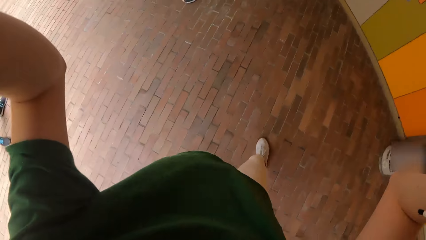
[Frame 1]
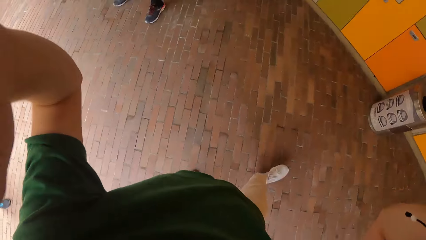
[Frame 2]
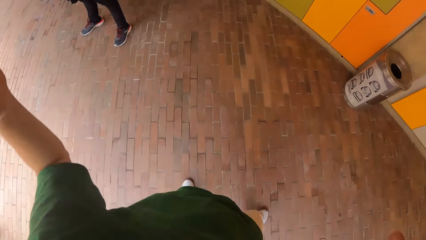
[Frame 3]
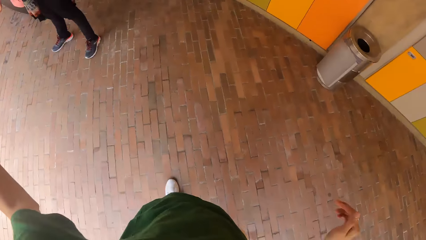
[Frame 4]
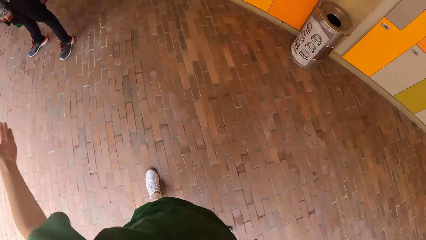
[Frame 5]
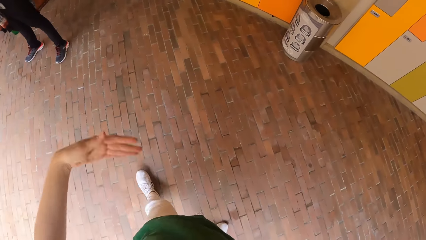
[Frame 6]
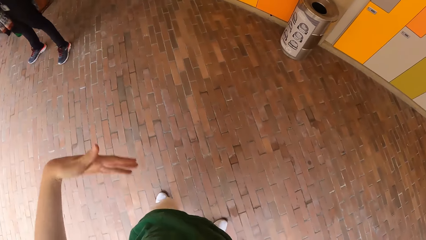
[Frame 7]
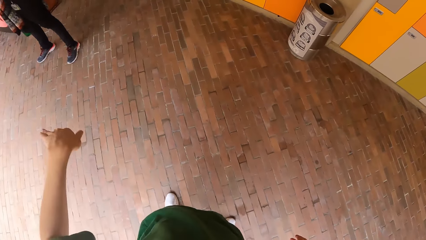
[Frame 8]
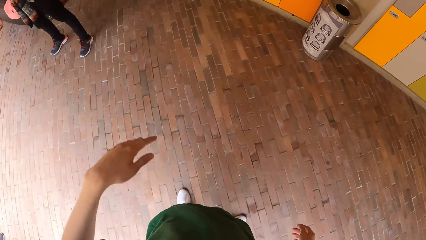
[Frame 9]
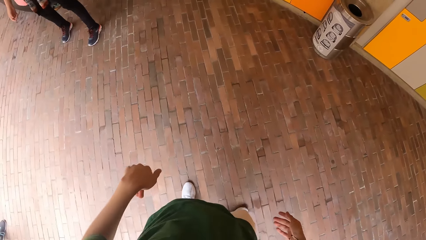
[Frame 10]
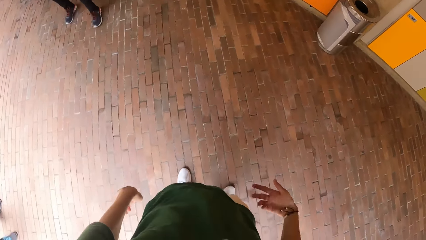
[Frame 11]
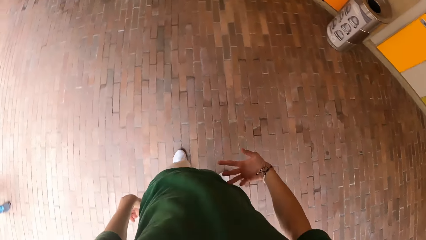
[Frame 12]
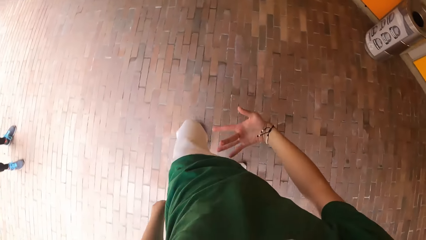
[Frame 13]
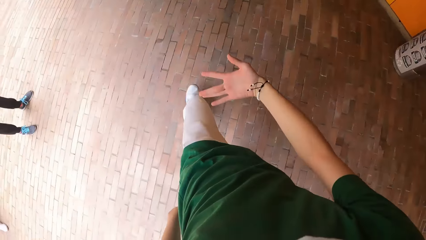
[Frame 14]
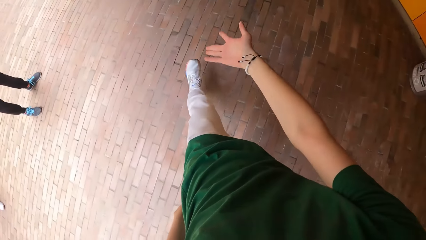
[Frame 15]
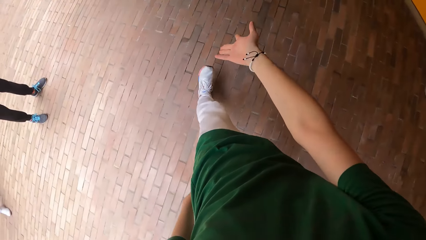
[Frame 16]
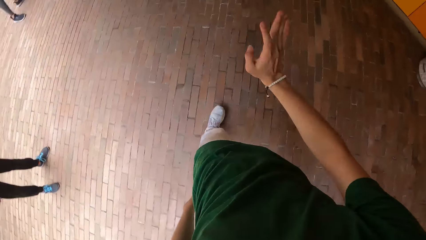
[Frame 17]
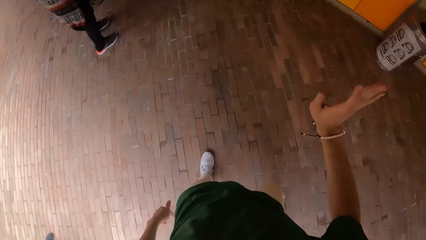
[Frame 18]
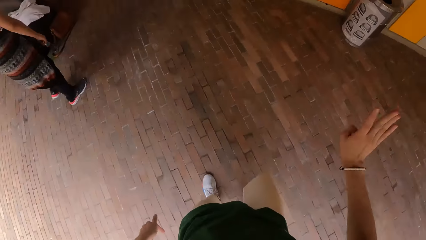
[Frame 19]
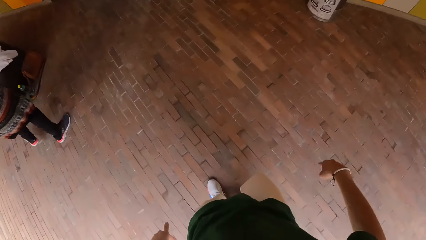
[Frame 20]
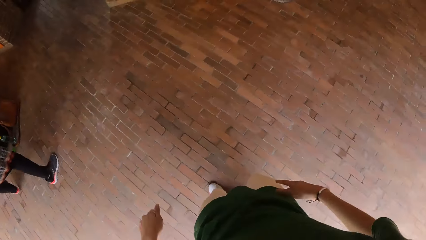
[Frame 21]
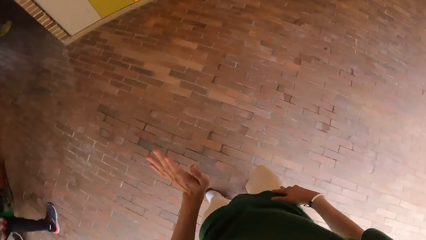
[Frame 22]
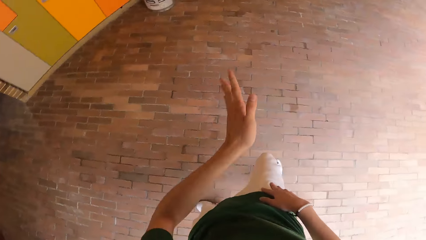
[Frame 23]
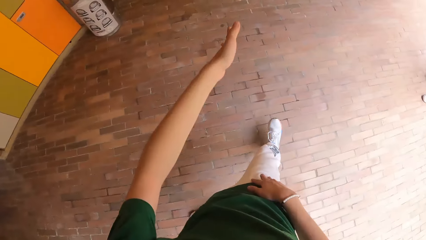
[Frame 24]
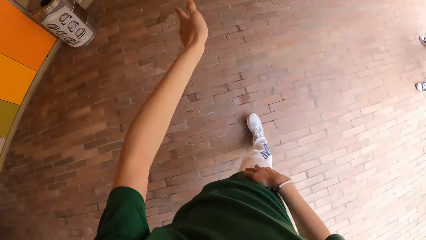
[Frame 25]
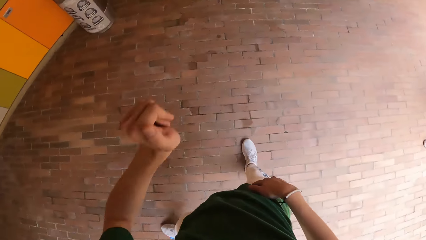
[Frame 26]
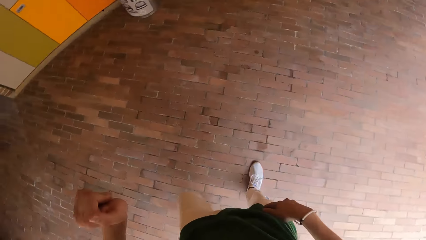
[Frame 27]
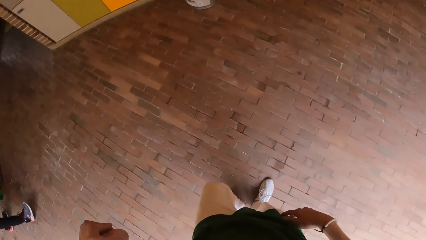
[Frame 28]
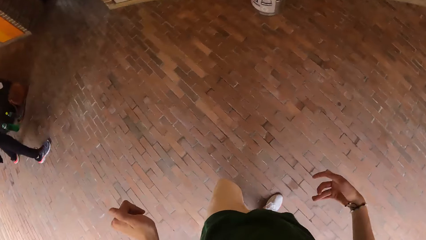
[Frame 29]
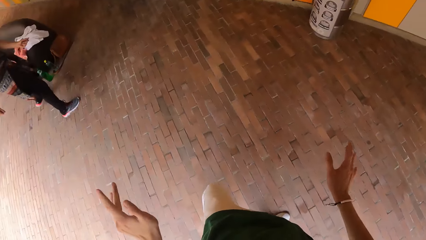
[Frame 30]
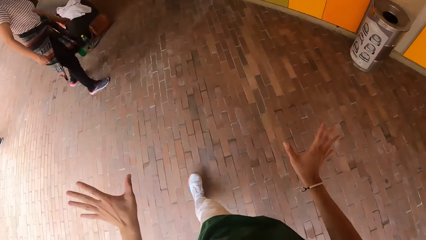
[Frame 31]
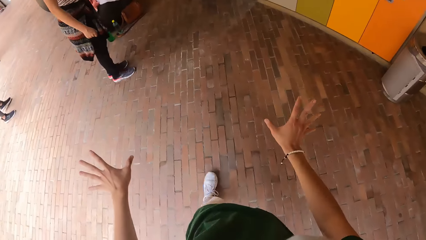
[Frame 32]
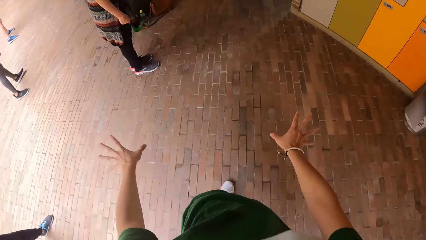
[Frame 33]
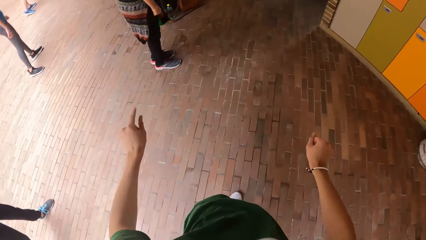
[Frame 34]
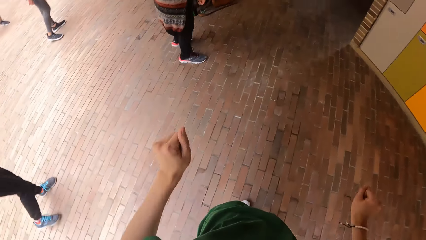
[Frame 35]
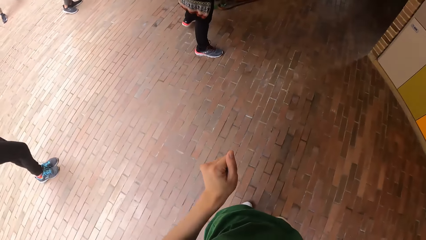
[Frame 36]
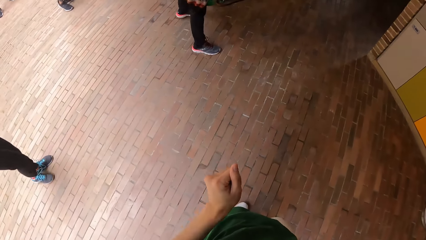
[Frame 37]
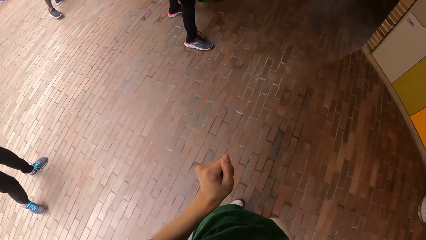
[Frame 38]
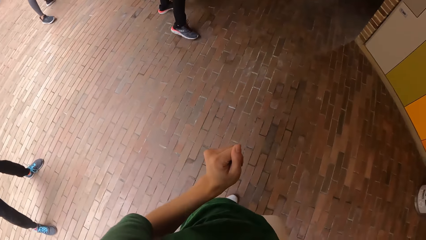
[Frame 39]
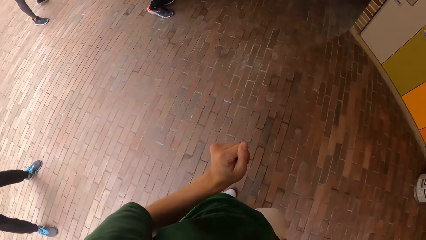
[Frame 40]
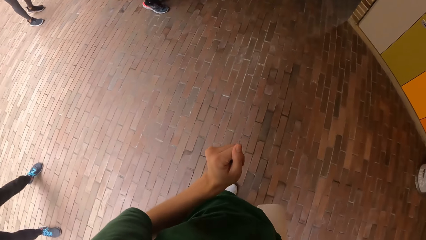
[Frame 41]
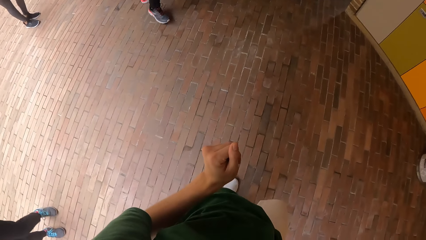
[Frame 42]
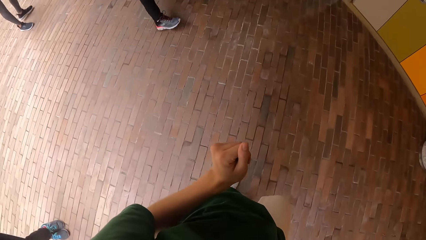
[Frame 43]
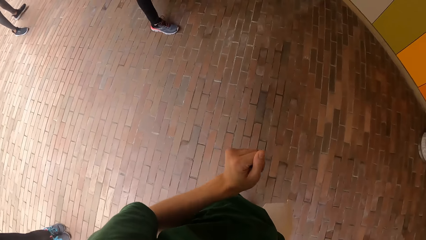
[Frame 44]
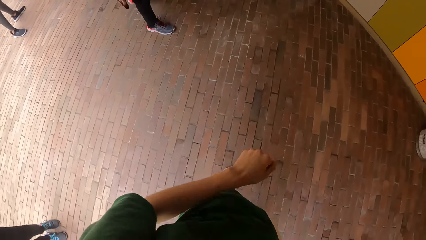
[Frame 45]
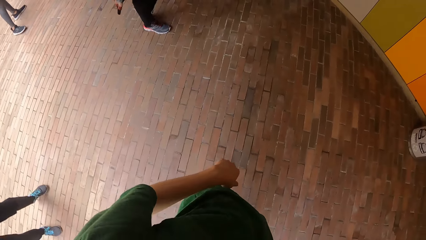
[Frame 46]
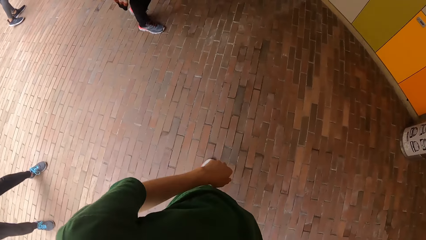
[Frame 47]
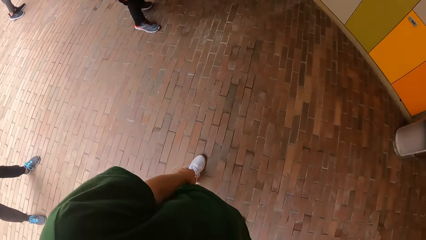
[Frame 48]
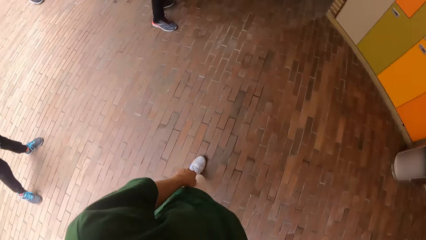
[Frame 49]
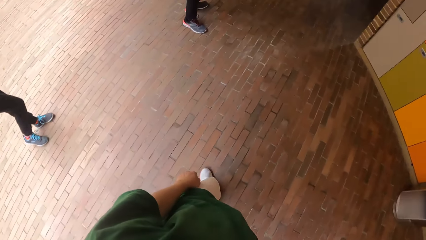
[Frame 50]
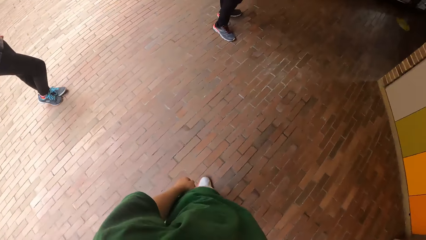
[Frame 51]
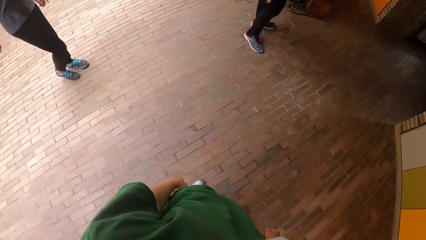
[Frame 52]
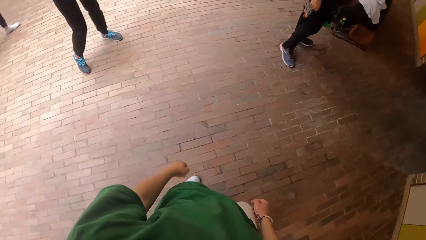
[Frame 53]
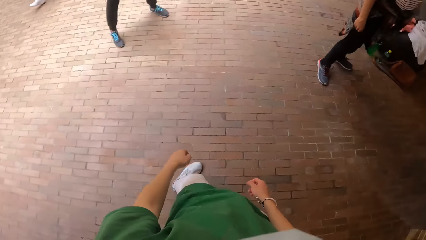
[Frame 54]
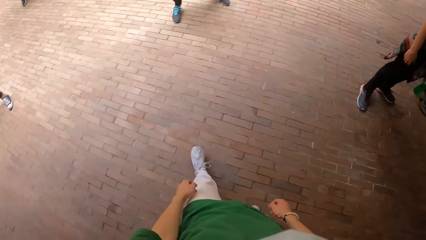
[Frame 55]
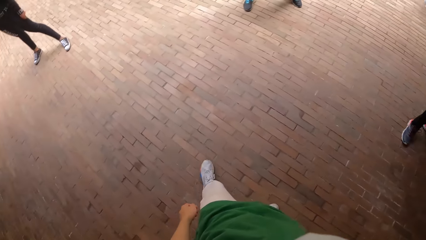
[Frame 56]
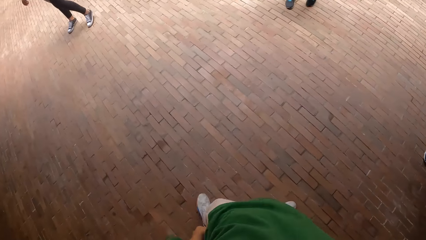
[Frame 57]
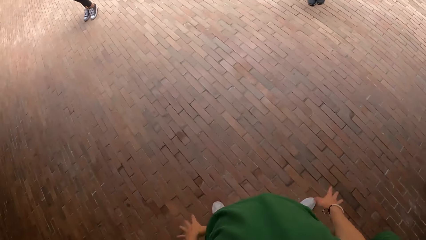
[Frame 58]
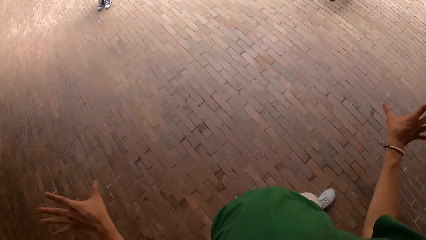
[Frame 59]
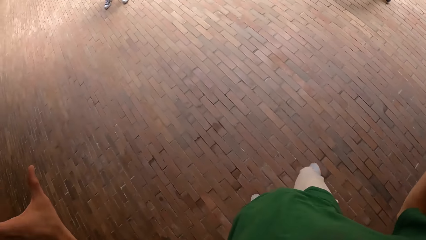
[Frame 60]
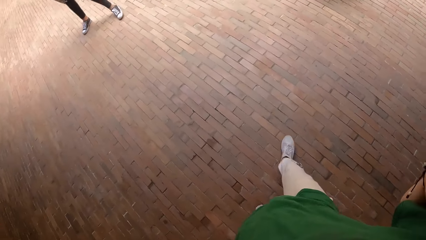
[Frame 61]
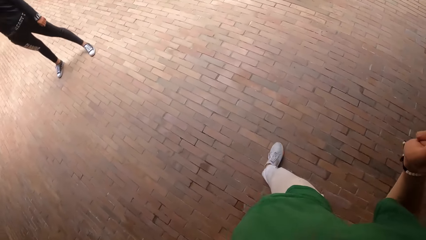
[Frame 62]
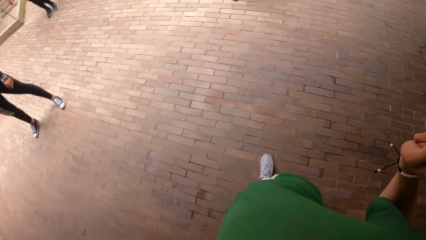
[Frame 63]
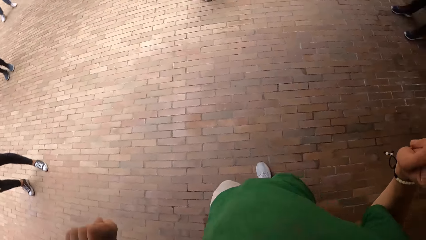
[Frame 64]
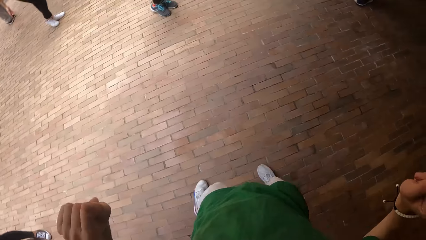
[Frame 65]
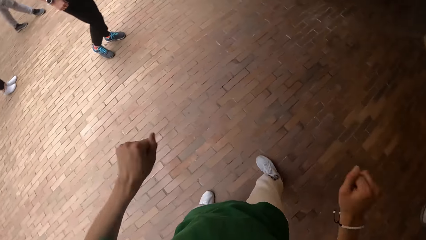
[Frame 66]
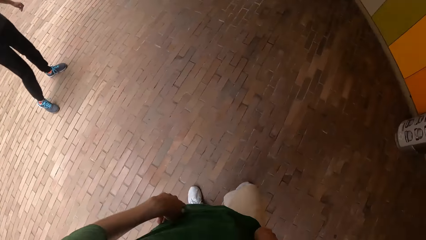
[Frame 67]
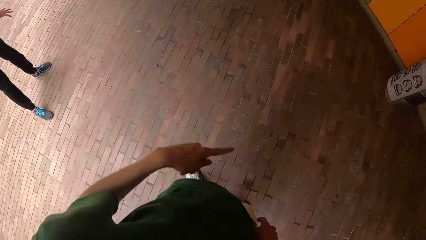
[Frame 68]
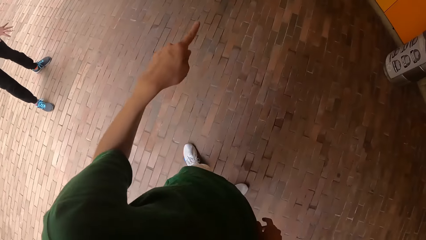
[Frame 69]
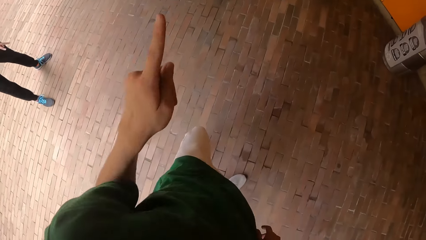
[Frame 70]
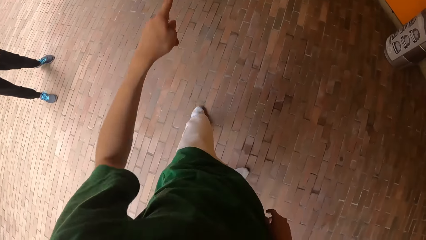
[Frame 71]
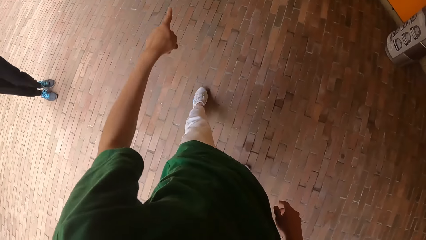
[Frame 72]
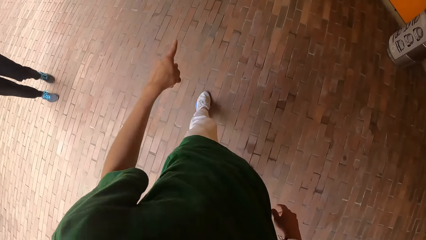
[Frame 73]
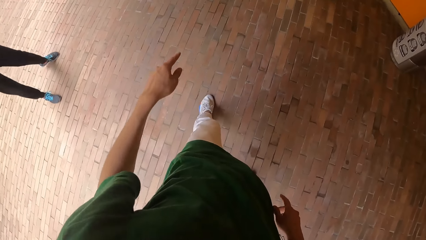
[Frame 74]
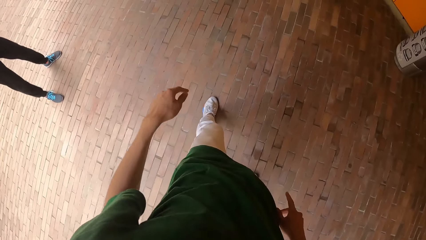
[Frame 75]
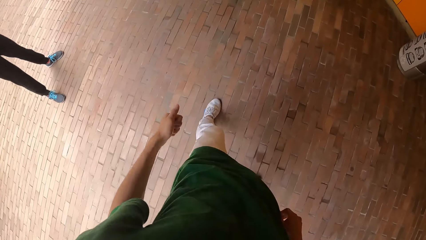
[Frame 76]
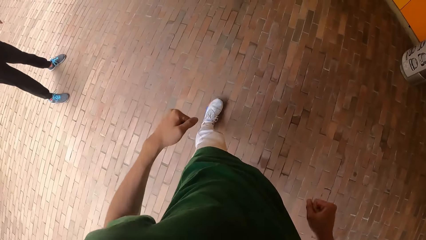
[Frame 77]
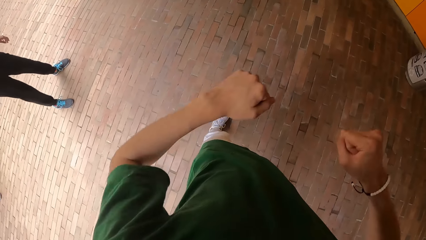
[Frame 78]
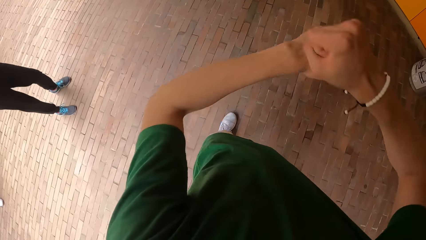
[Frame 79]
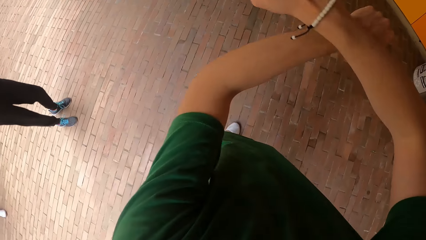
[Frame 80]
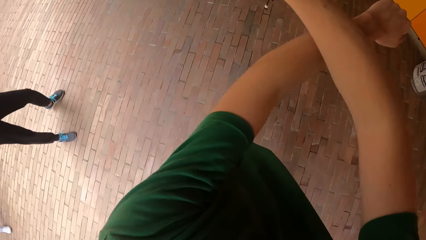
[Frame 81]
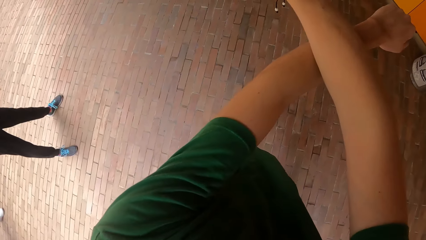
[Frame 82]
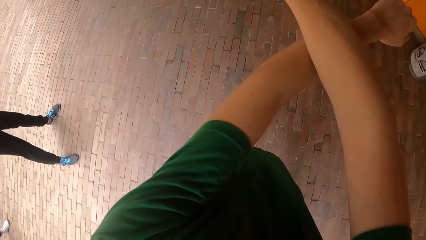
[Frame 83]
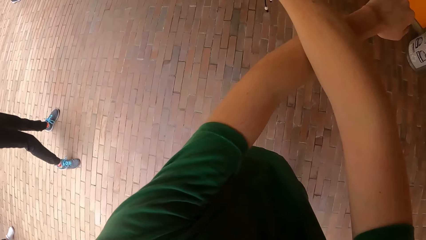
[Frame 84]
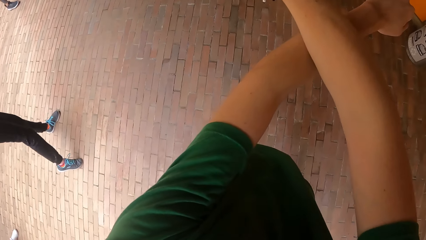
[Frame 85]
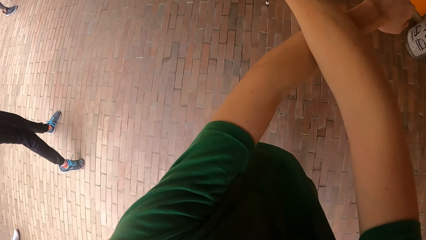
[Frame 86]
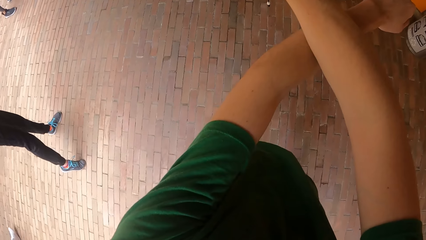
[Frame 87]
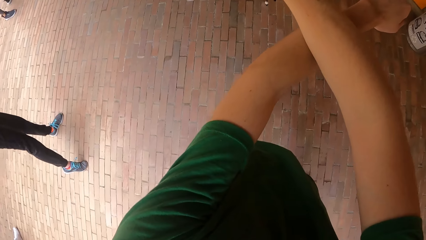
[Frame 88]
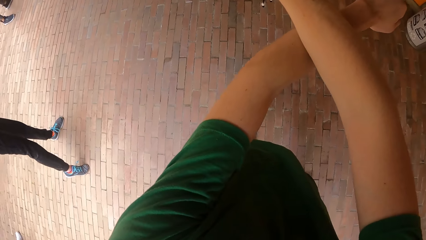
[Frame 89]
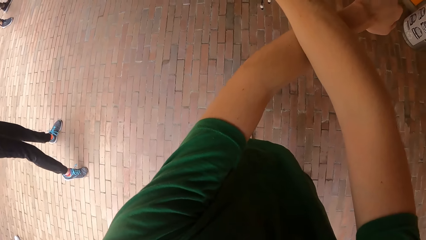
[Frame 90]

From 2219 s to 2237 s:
The camera wearer turns back. They instruct the group of people in the studio. They converse. They make dance moves. They turn around. They converse. They turn around. They make dance moves.
